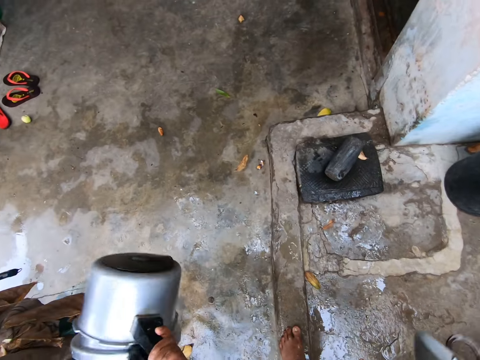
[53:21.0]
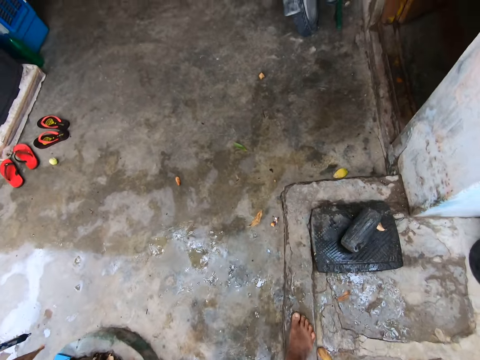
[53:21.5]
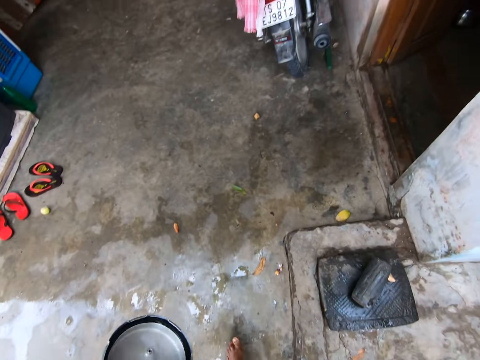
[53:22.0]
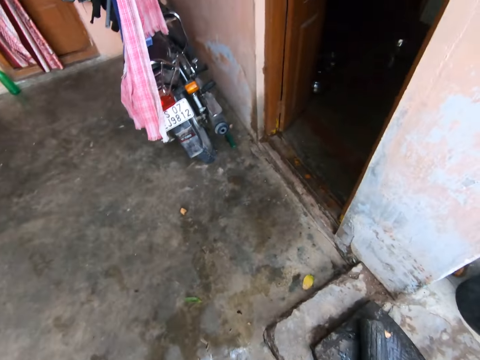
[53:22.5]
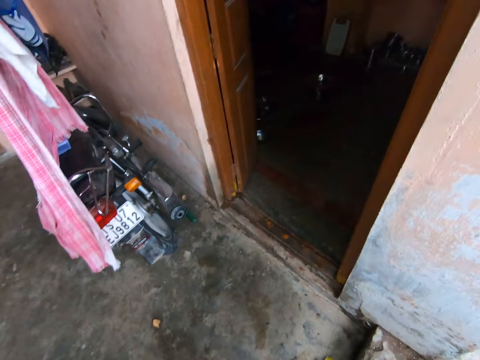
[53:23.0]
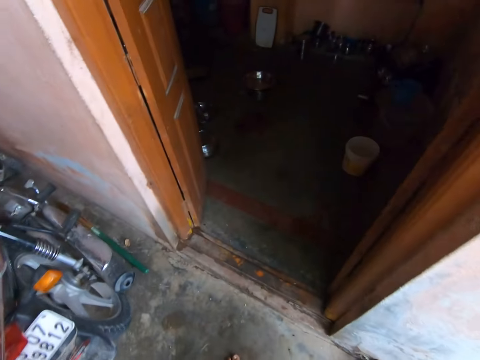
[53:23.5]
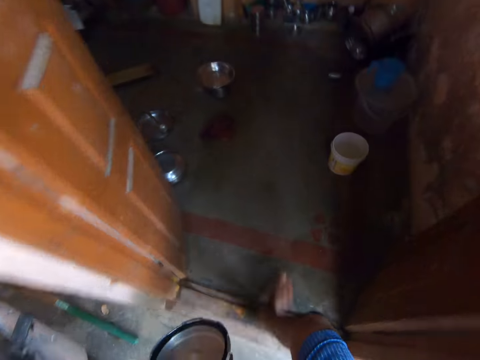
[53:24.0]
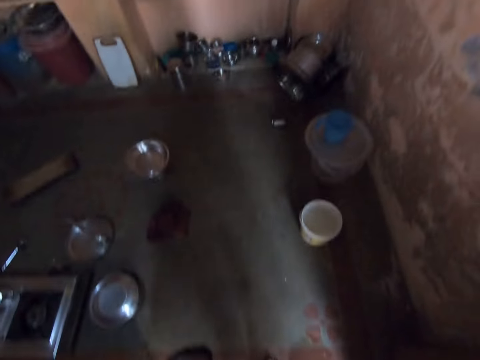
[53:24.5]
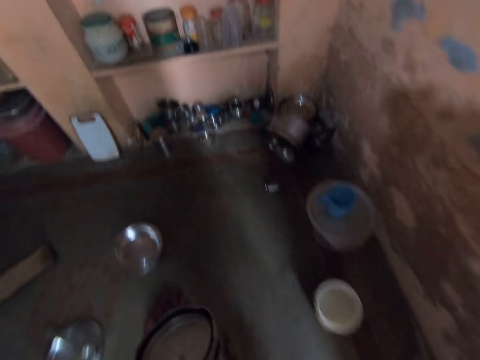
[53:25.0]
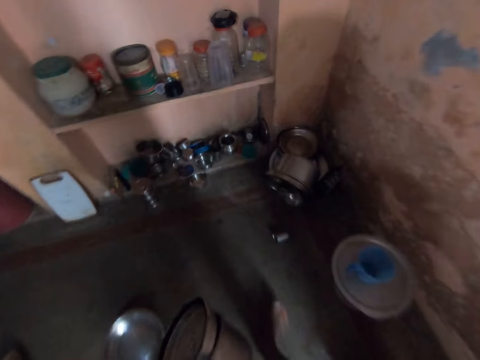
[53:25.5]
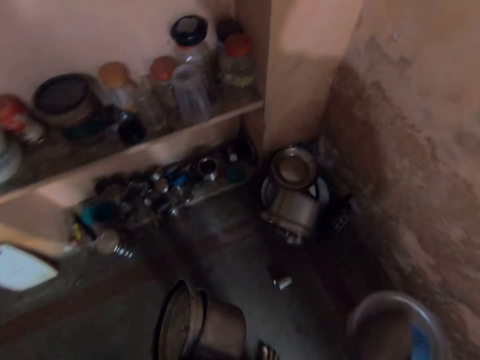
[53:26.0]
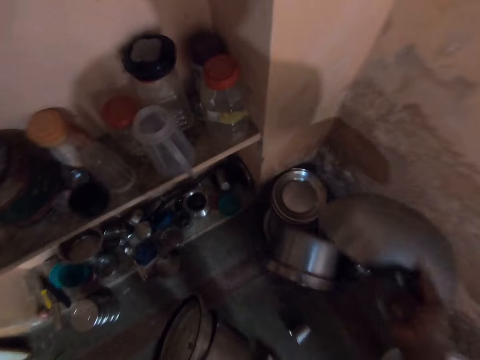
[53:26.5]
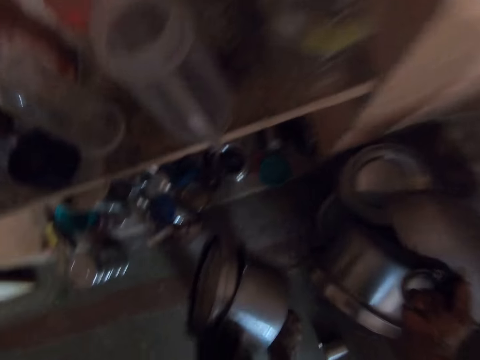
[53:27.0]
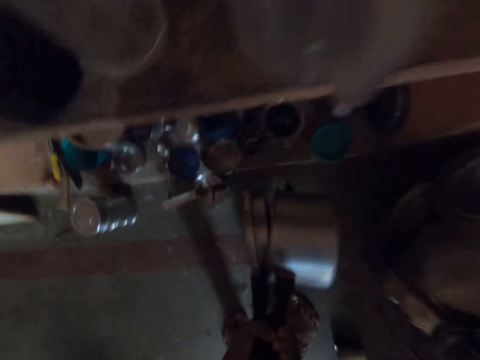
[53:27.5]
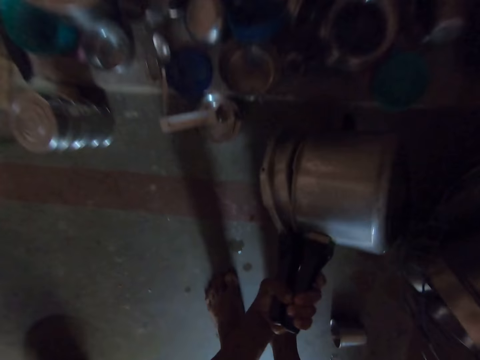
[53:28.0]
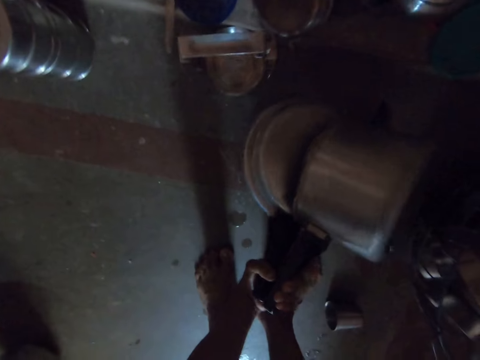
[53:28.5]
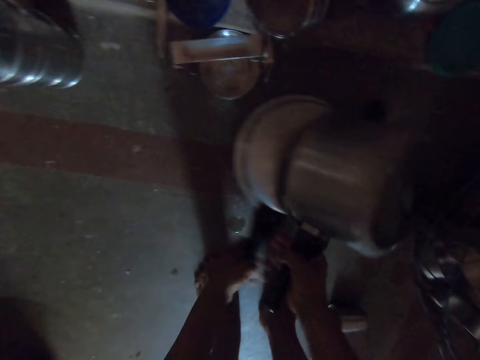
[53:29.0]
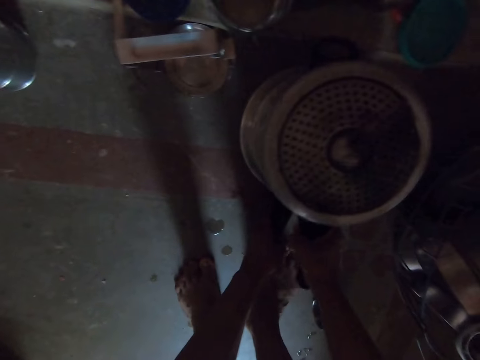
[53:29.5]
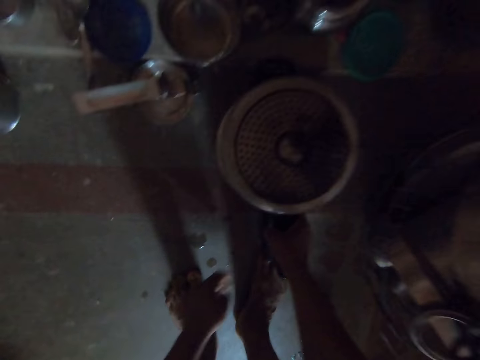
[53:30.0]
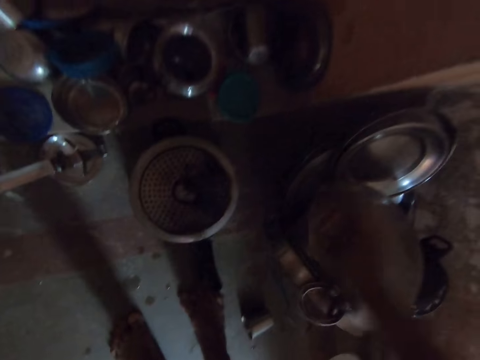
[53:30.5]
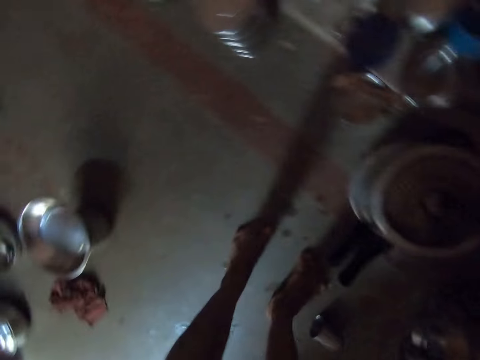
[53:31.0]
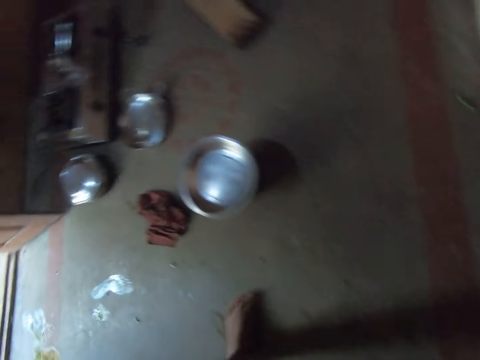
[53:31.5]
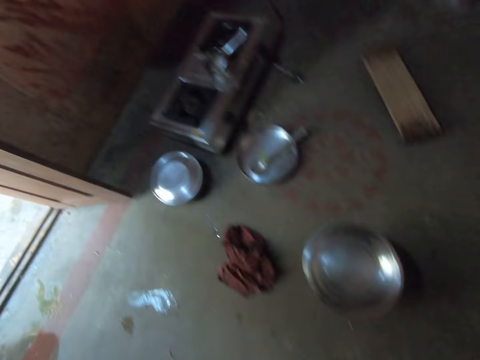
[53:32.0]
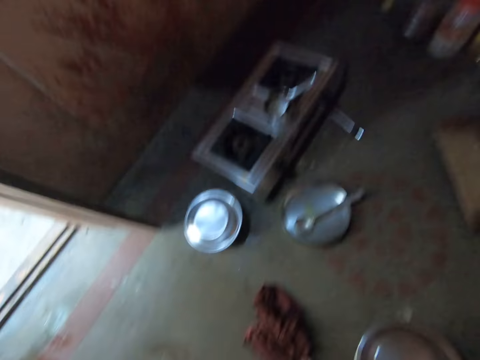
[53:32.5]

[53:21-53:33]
The camera wearer walks to the kitchen. They enter the room. They place the deep frying pan on the utensils. They place the cooking pot lid and the cooking pot on the floor. They move towards the gas cooker.

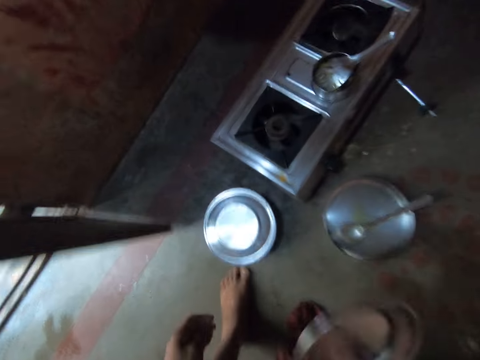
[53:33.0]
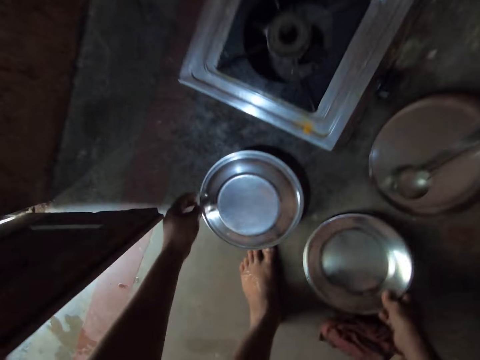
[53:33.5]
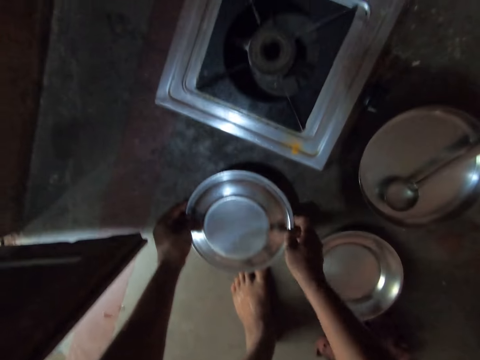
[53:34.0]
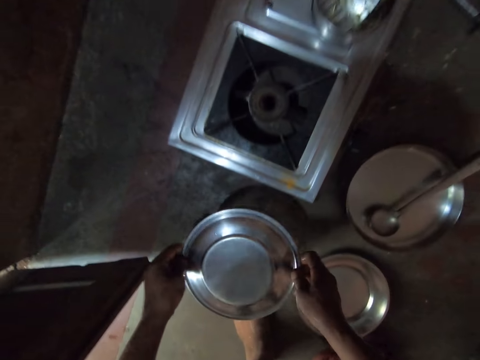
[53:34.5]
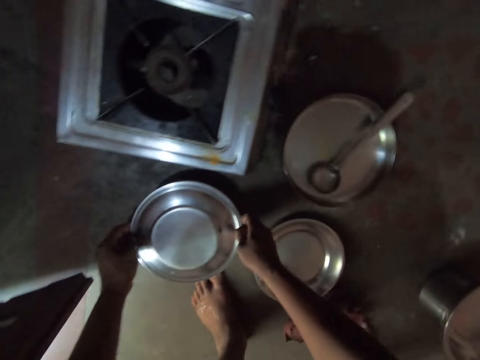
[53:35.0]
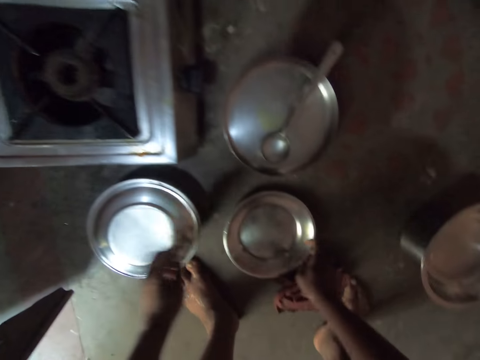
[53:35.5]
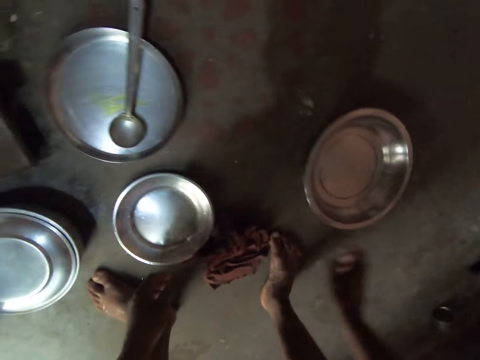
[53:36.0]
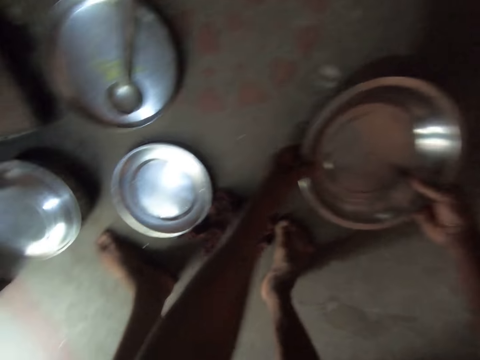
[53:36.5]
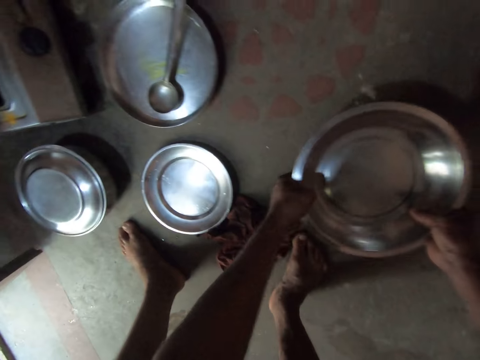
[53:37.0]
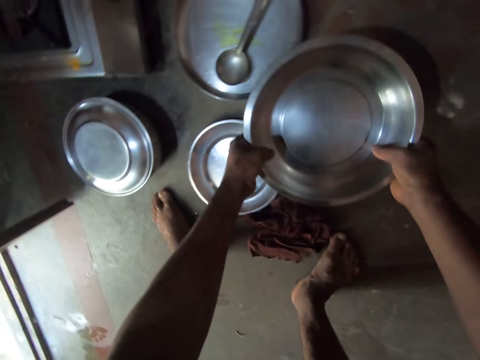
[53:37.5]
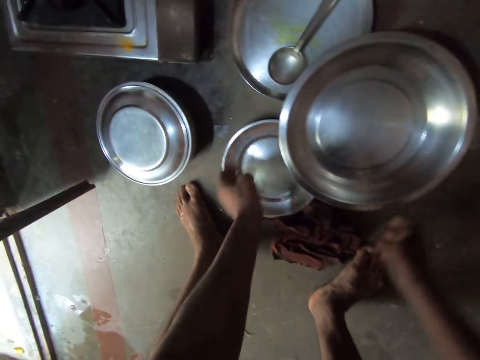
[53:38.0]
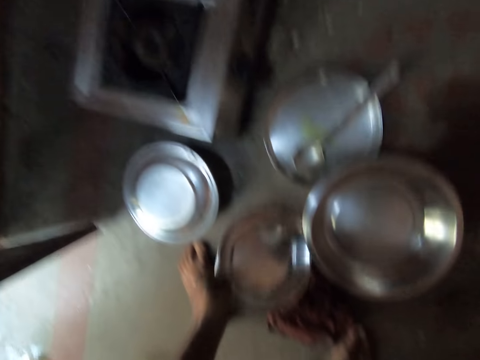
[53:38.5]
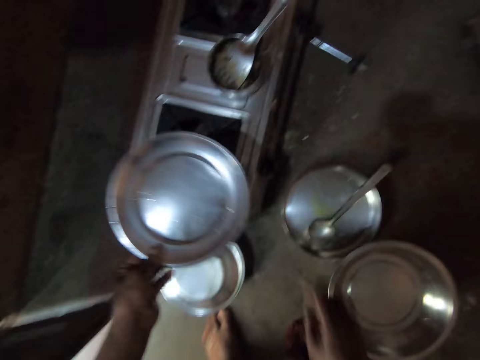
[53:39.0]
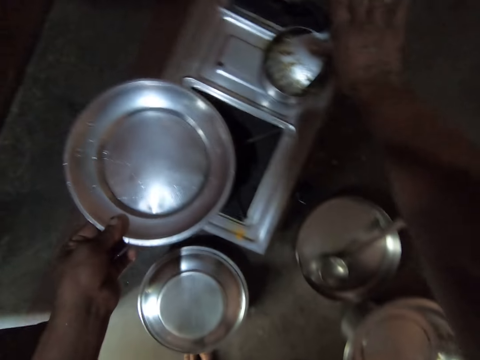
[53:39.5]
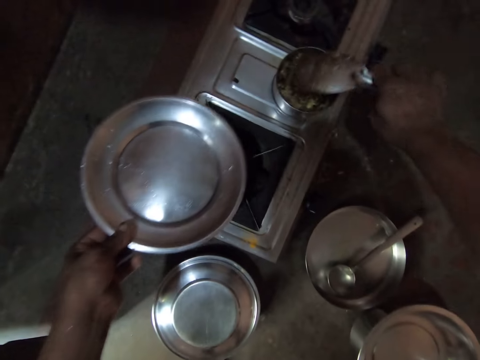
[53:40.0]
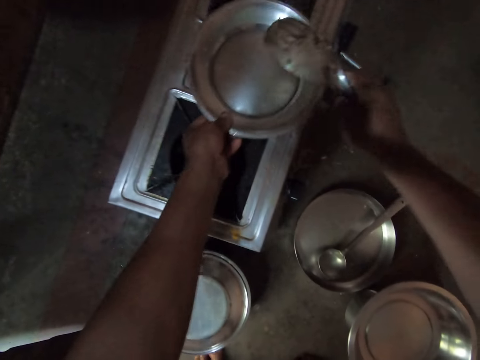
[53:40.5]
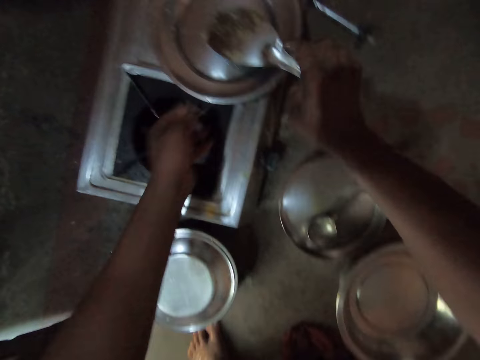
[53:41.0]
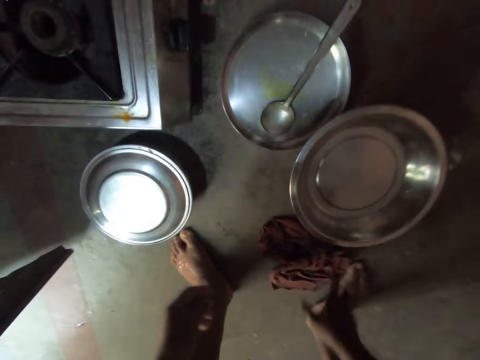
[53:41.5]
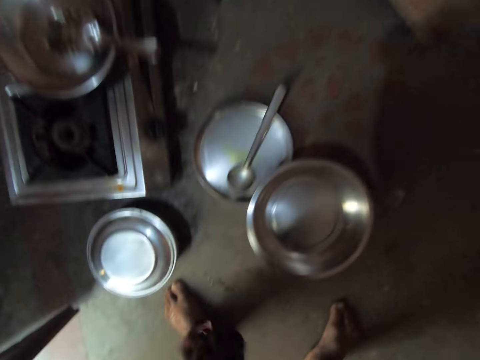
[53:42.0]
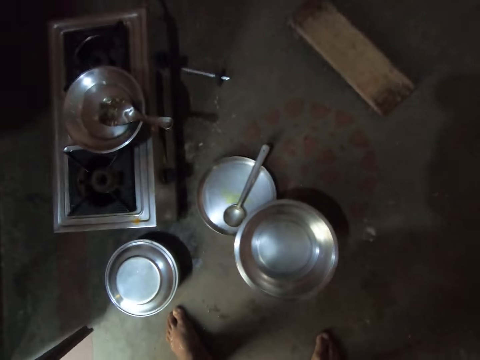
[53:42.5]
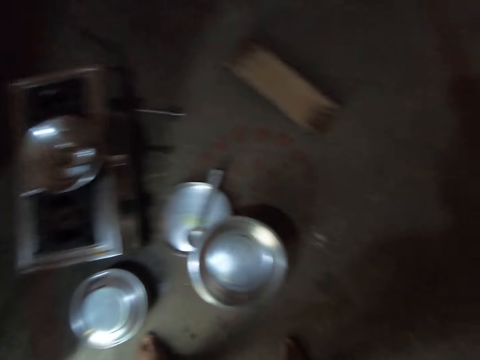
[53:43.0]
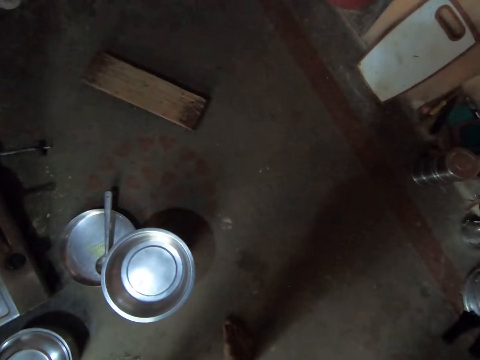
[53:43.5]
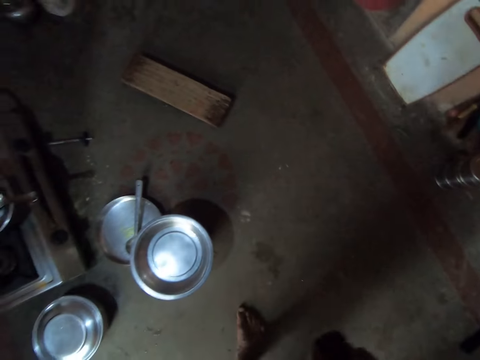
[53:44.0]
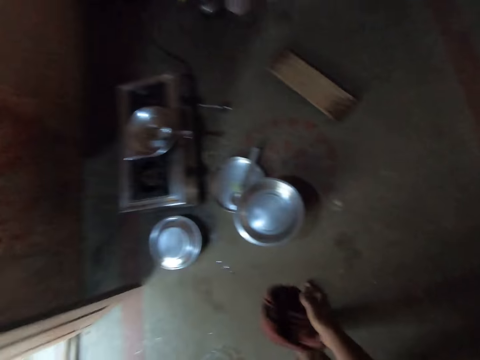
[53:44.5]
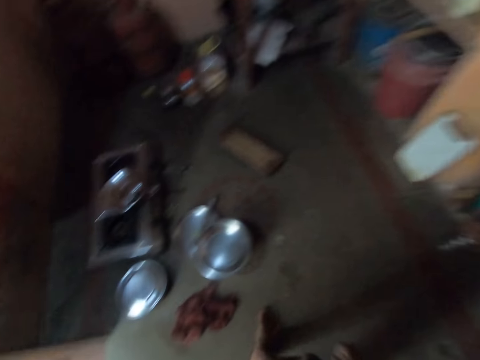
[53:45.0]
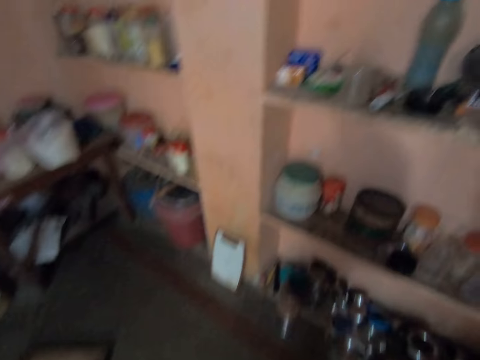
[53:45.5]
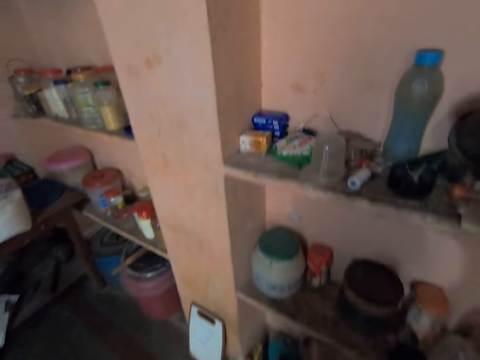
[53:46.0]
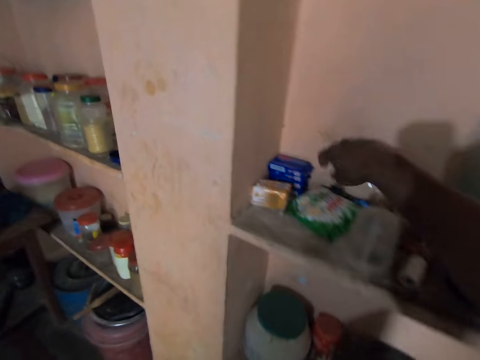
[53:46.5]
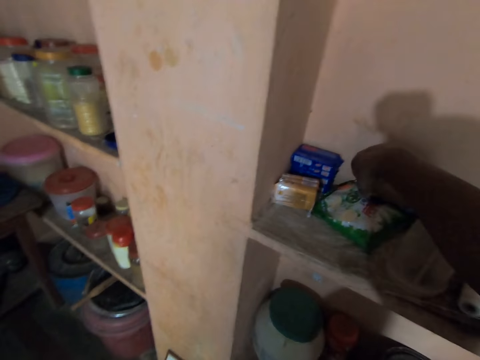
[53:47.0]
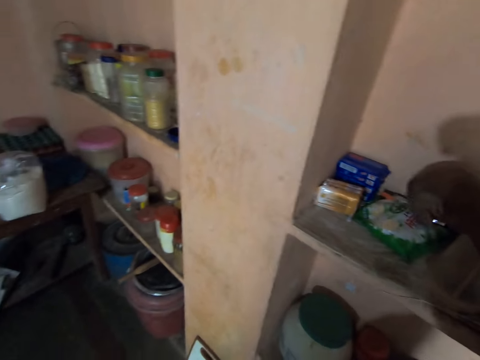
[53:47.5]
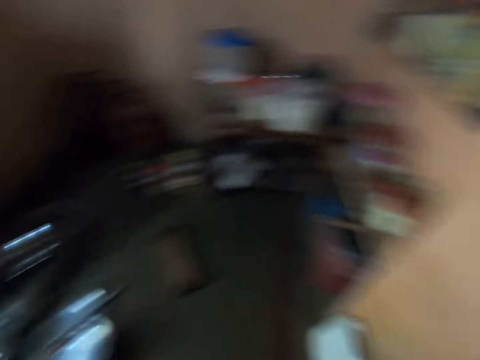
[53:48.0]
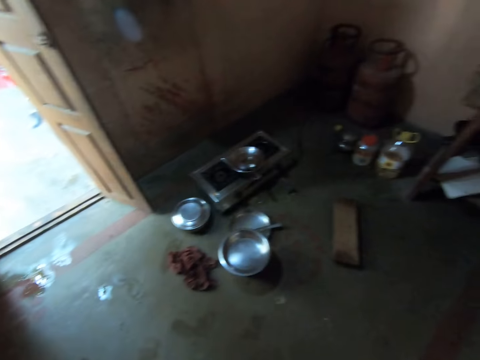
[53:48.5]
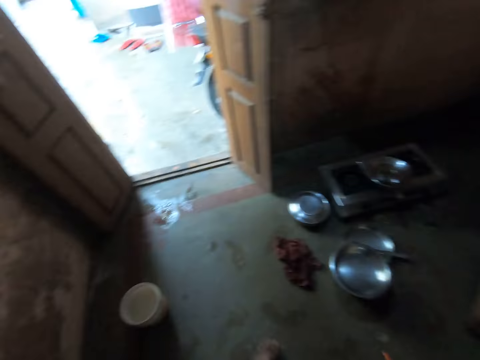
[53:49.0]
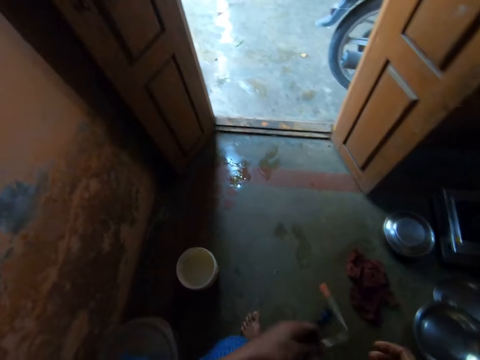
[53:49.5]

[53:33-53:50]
The camera wearer places a steel plate on the floor. They pick up the bowl and place the bowl on the floor. They move the bowl towards the round tray. They pick up the steel plate. They pick up a steel flat cooking spoon. They place the steel plate on the steel bowl. They place the steel flat cooking spoon on the steel plate. They pick up the cloth. They stand up. They throw the cloth on the floor. They move towards the wall. They pick up the toothbrush. They walk towards the door.
